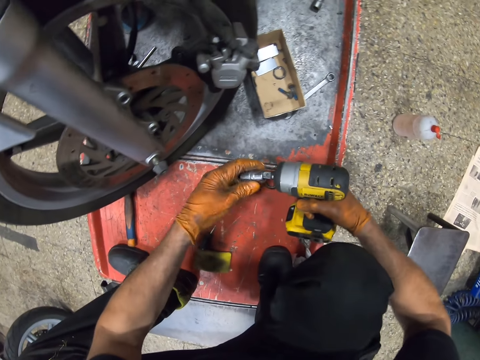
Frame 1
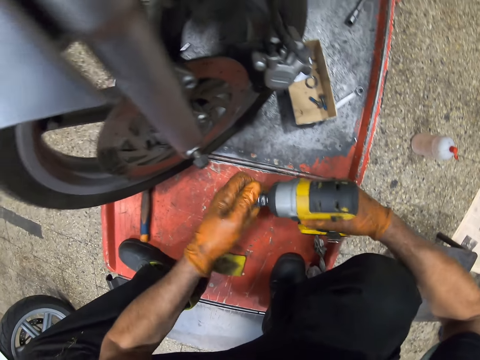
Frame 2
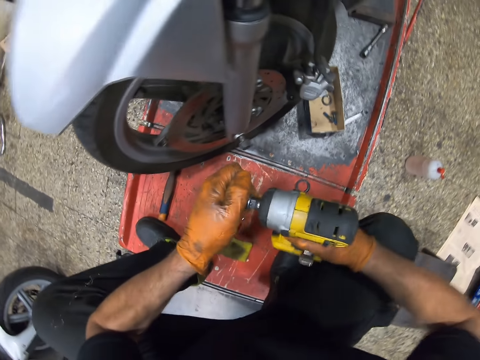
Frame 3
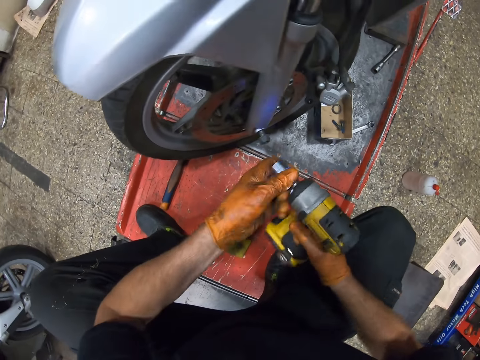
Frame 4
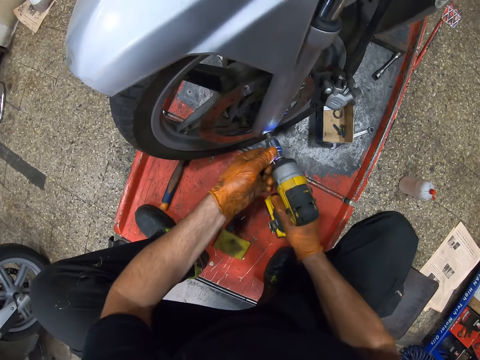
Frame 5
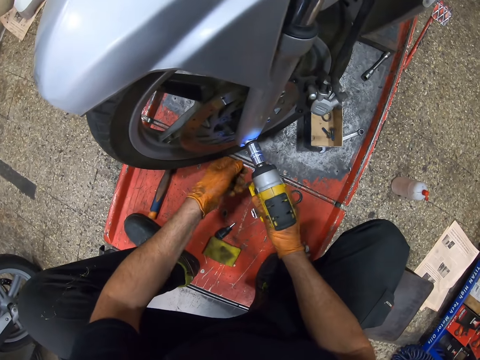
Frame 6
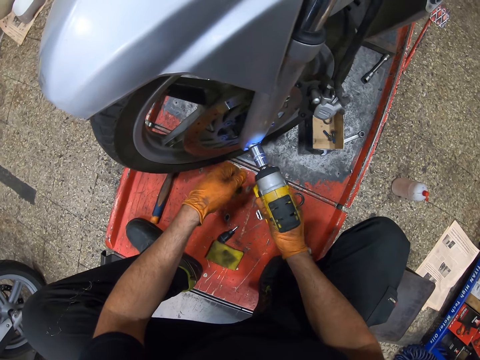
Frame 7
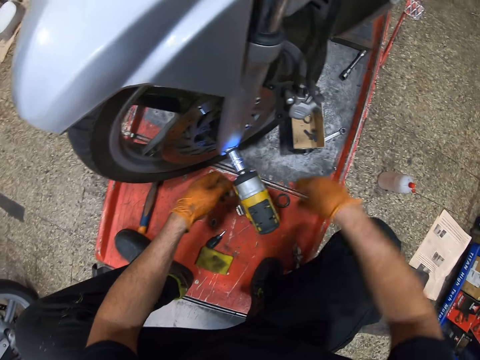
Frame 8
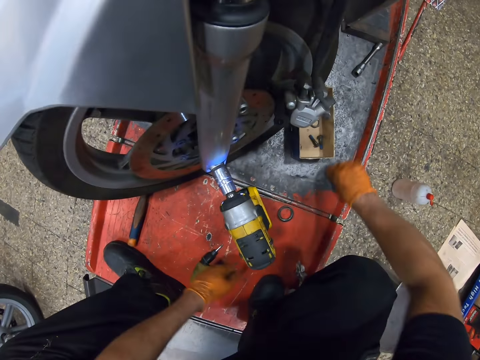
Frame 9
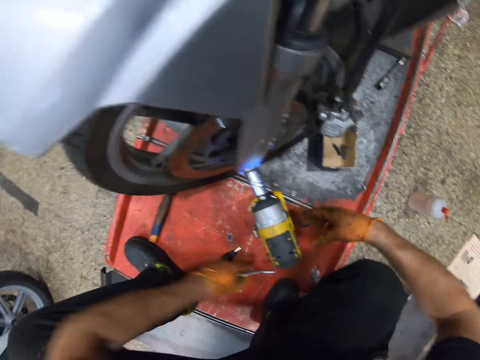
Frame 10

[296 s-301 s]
The camera wearer picks up an impact socket from the lift table. They attach the impact socket to the impact wrench. They screw a nut with the electric impact wrench. They pick up a combination wrench from the lift table.

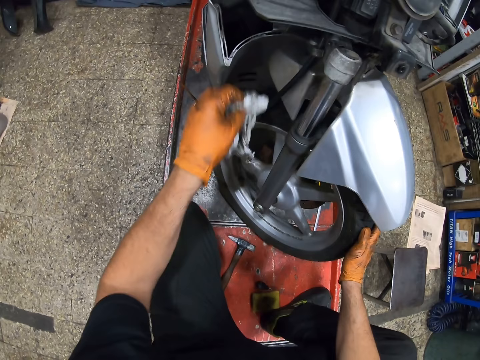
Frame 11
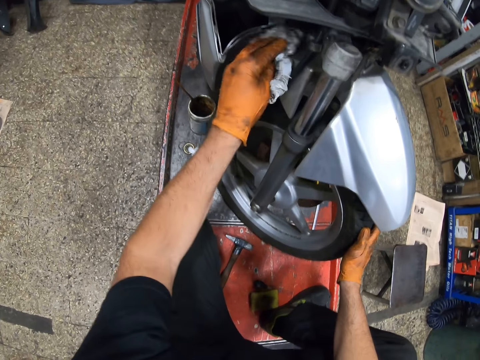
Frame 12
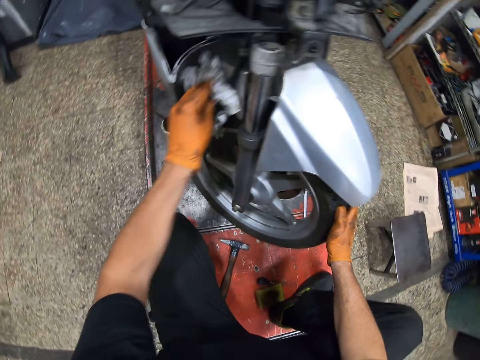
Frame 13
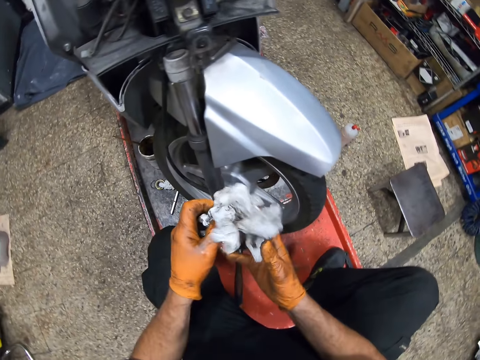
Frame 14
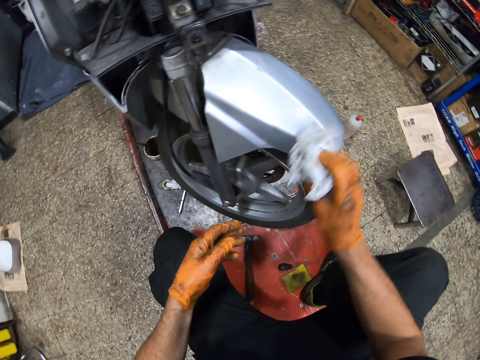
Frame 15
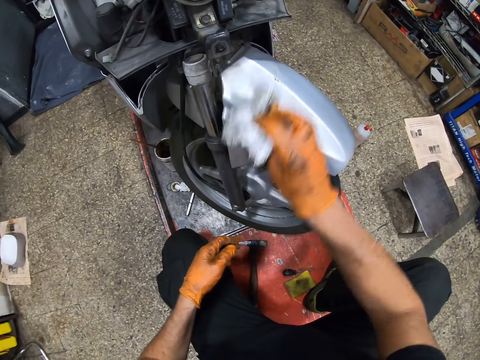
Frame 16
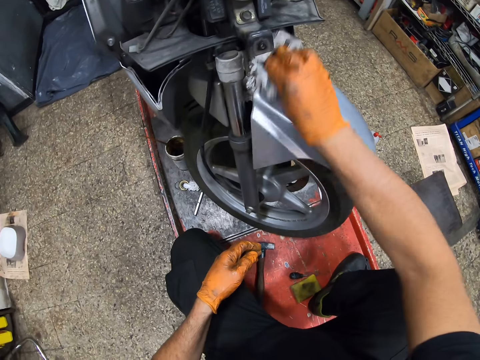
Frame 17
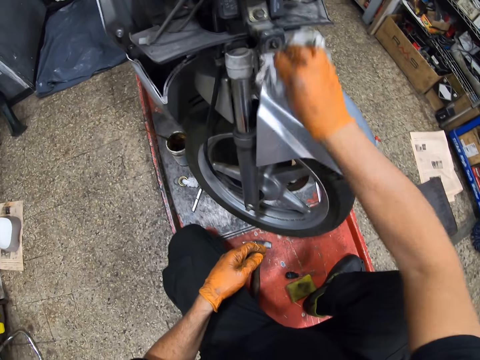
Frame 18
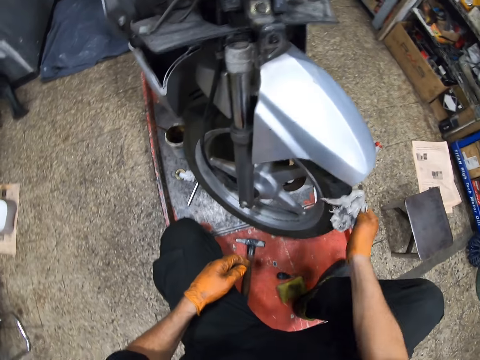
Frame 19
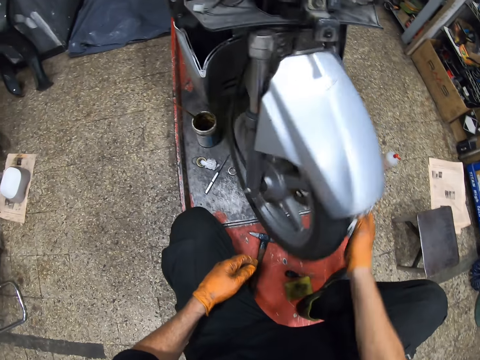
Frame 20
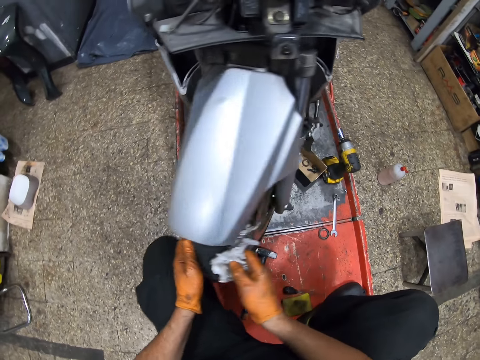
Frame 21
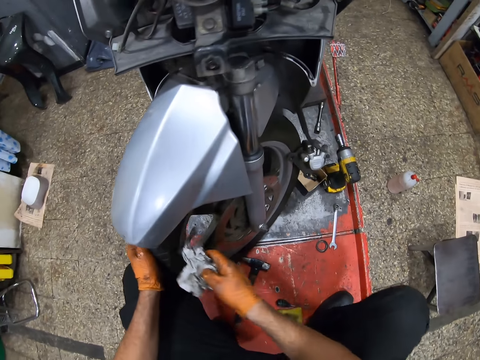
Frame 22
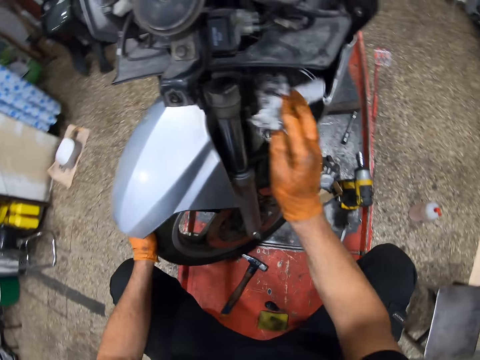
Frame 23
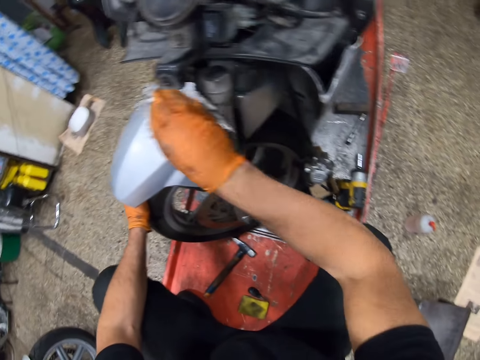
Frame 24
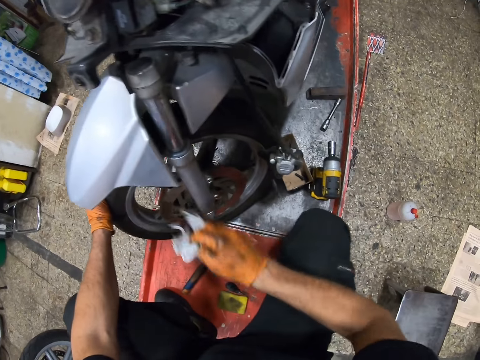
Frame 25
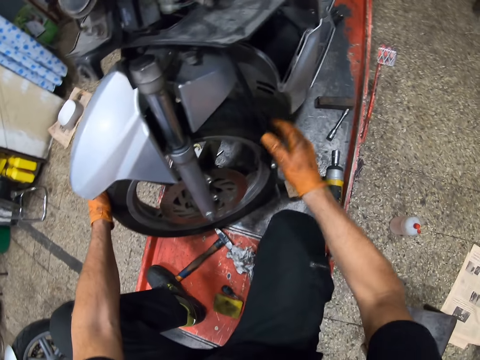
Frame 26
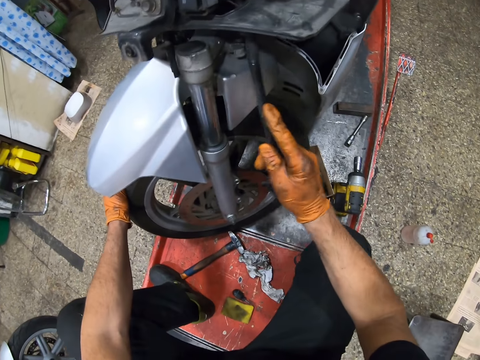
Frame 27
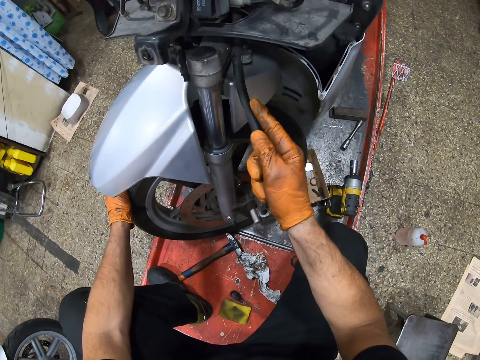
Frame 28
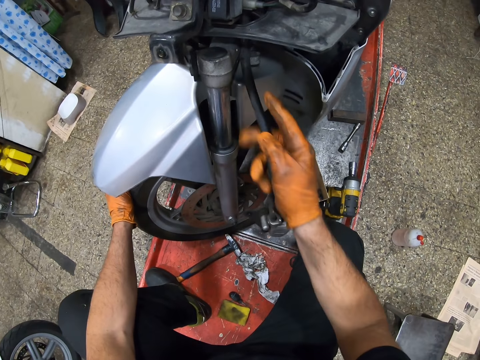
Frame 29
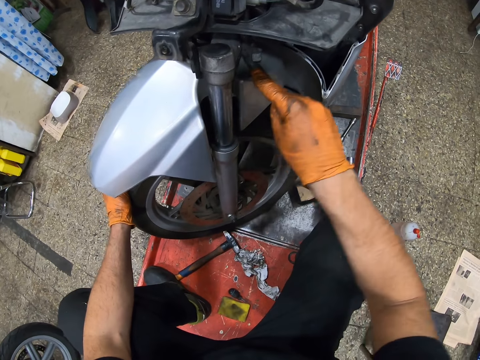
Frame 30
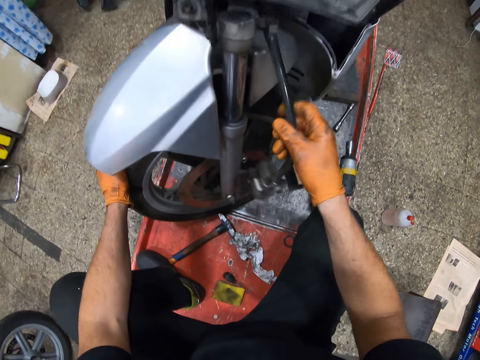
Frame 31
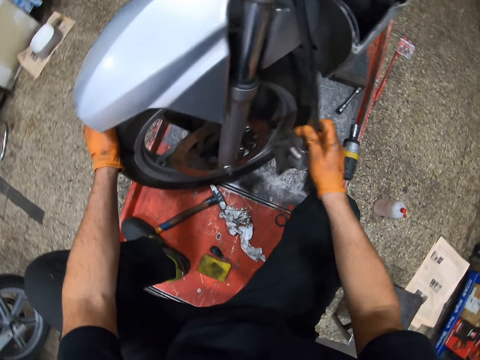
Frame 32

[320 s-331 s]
The camera wearer holds the piece of cloth with his right hand. He wipes the mudguard with the piece of cloth. He moves the motorcycle wheel with his hand. He holds the motorcycle wheel with his left hand. He wipes the mudguard with the piece of cloth. He puts the piece of cloth on the lift table. He checks the pressure gauge. He holds the brake hose with his hand.

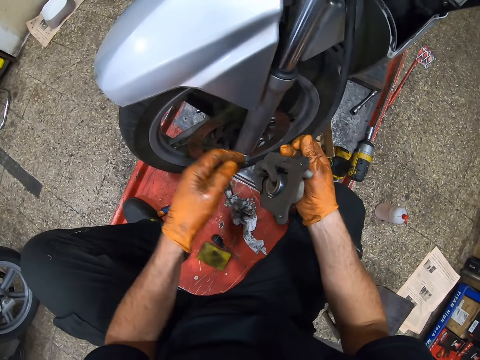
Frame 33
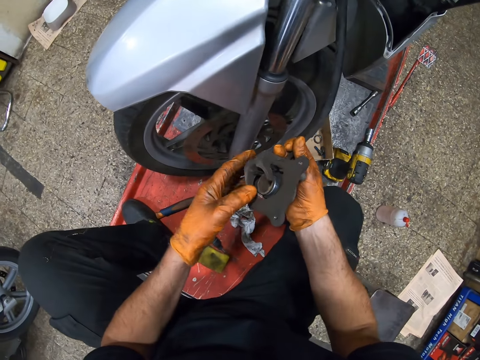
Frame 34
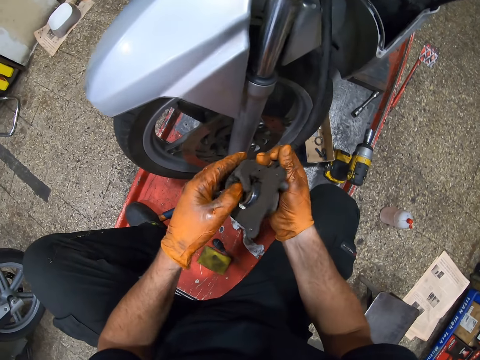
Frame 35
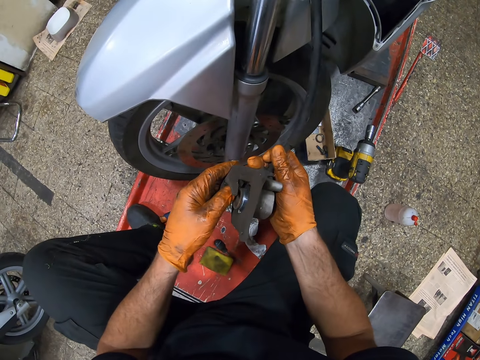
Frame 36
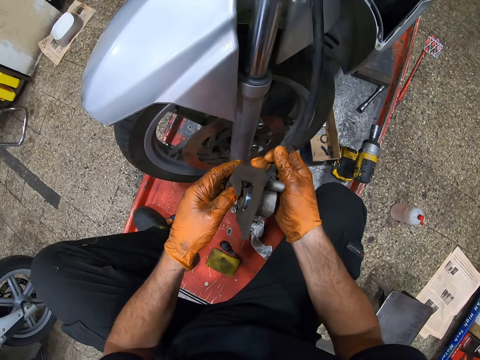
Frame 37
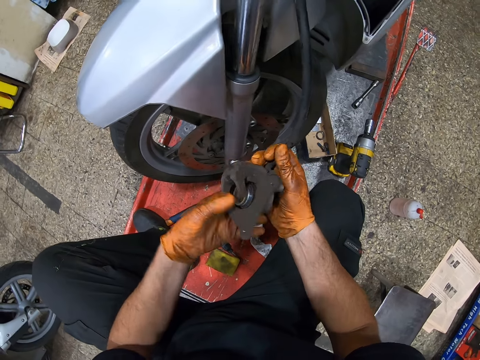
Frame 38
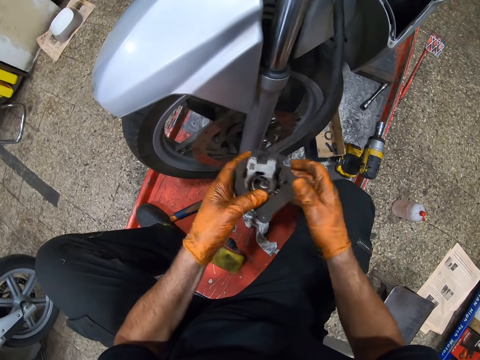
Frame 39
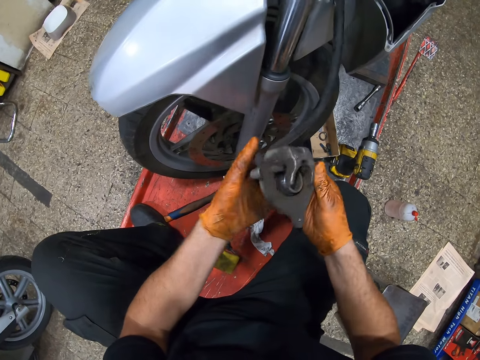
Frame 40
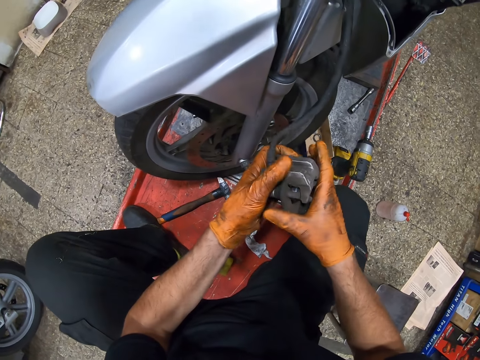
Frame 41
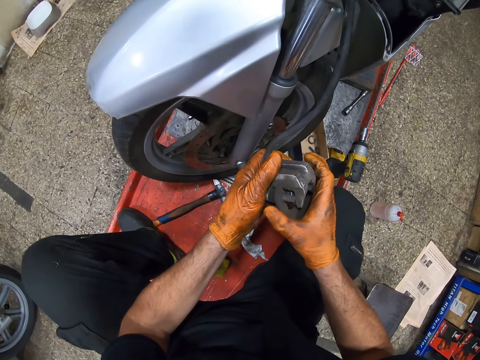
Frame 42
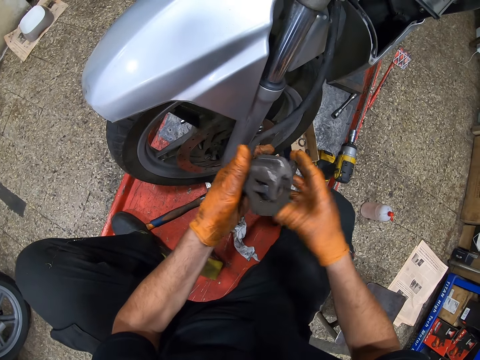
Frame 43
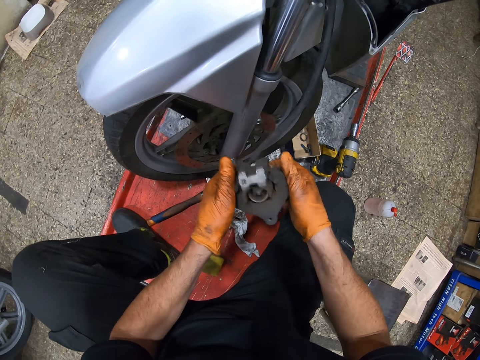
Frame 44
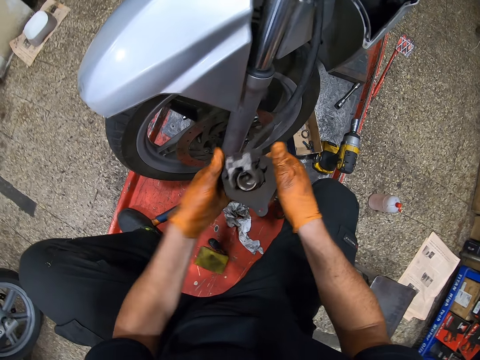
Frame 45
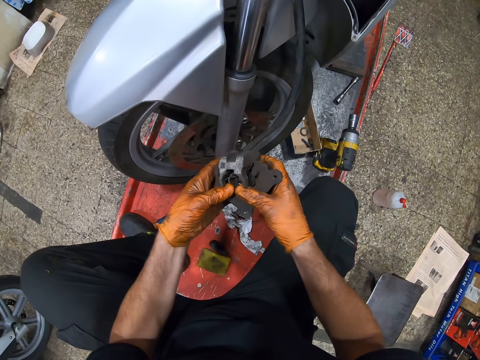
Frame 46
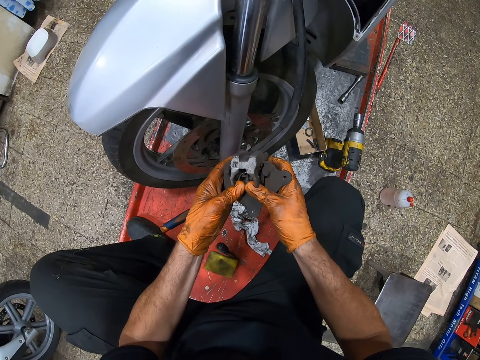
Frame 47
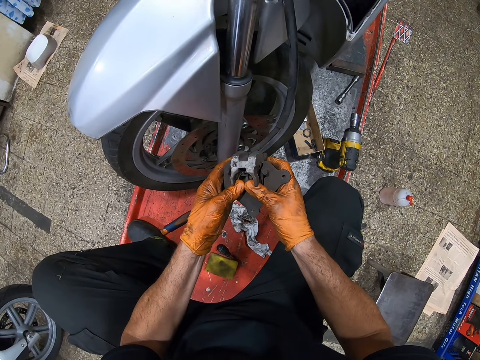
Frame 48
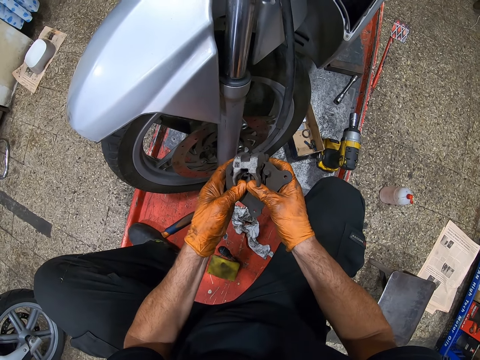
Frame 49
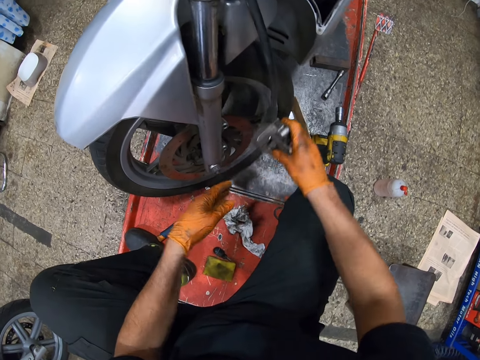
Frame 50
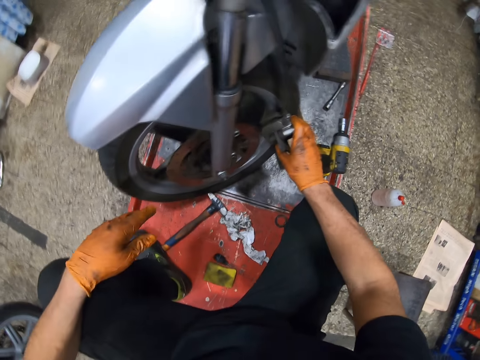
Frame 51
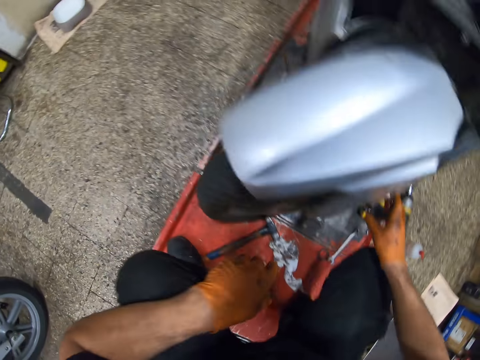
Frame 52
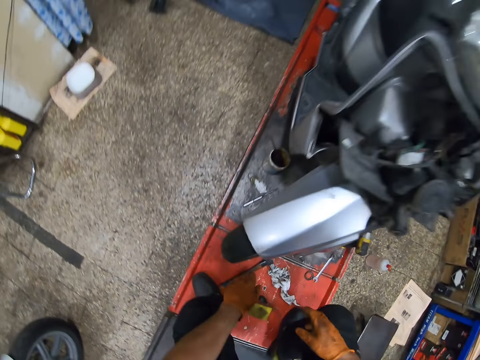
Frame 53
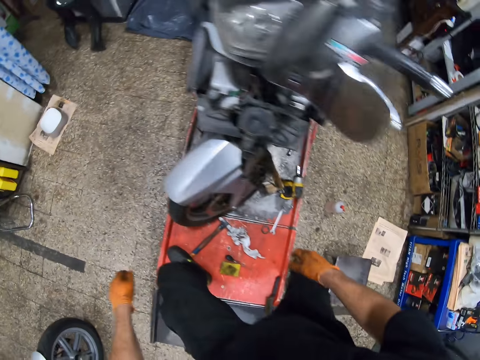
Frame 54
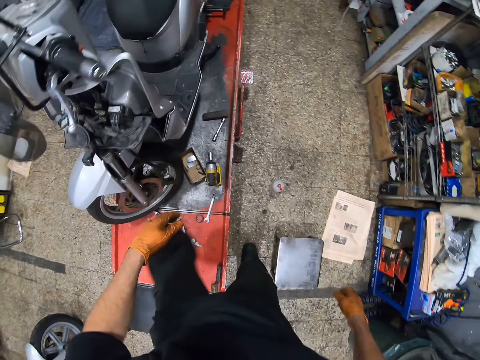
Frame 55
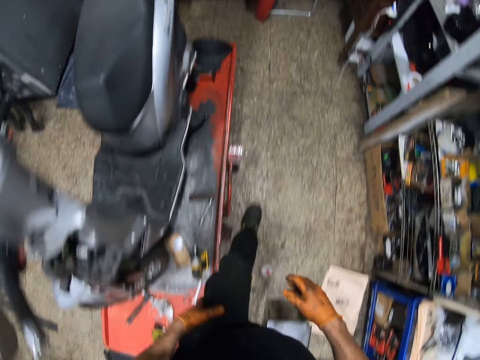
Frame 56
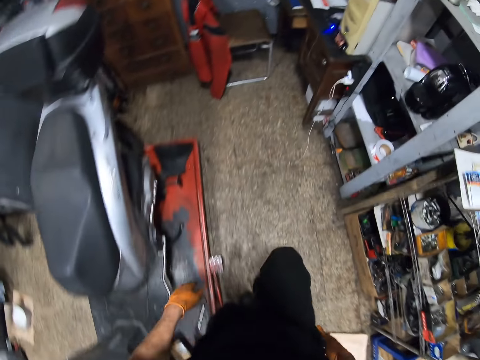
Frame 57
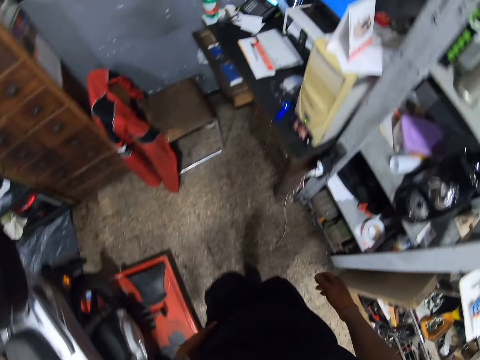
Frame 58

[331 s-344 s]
The camera wearer holds the brake caliper with his hand. He pulls the brake disk with his hand. He presses the brake pads. He drops the brake shoe. He stands from the floor. He walks around the workshop.
